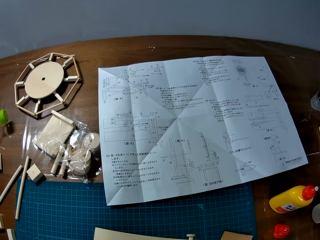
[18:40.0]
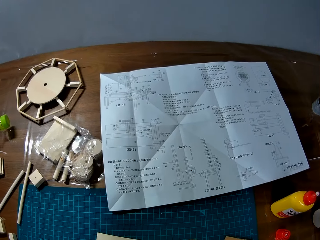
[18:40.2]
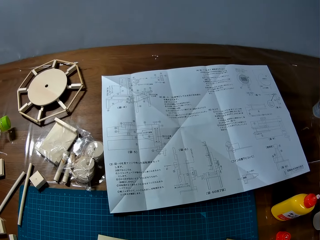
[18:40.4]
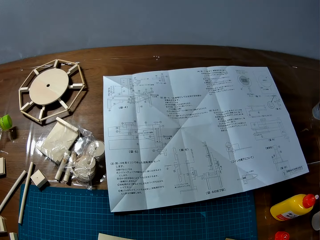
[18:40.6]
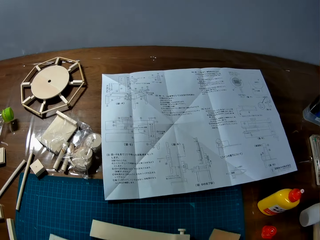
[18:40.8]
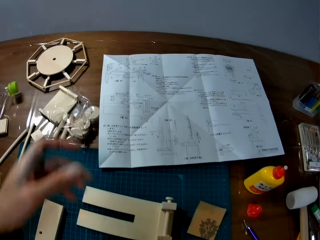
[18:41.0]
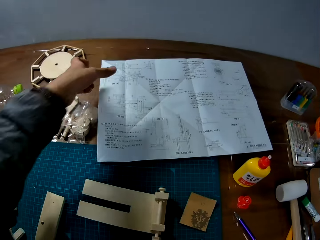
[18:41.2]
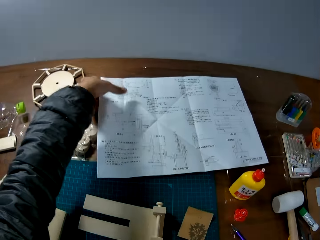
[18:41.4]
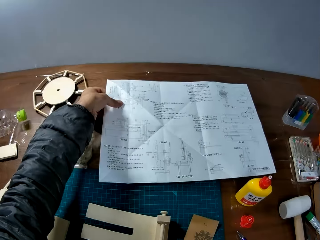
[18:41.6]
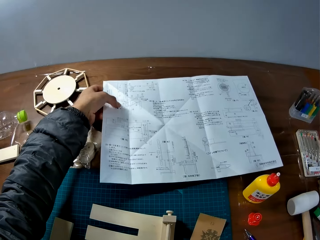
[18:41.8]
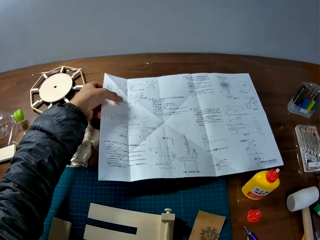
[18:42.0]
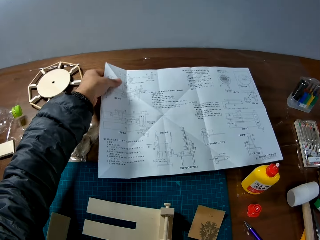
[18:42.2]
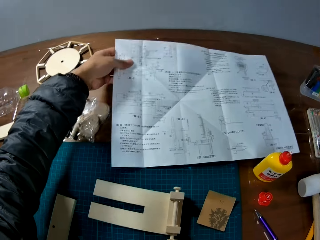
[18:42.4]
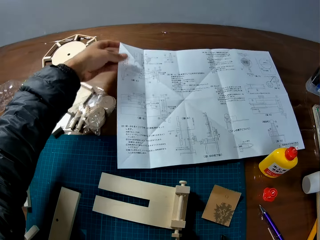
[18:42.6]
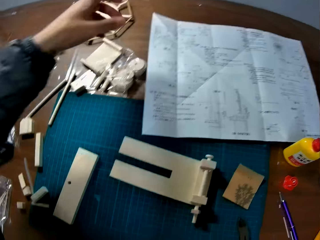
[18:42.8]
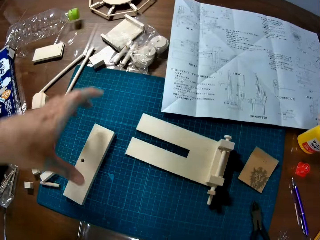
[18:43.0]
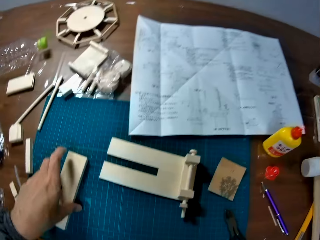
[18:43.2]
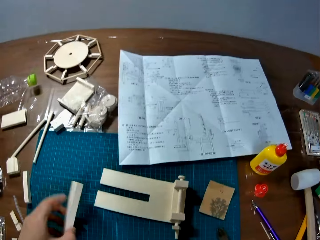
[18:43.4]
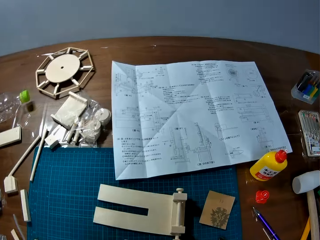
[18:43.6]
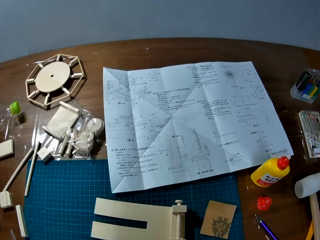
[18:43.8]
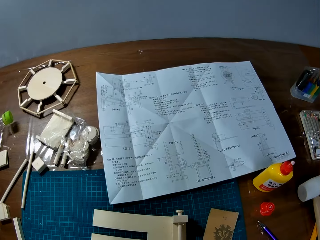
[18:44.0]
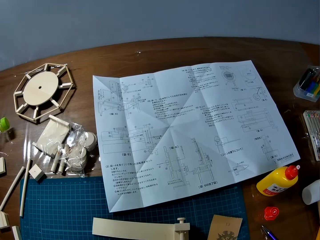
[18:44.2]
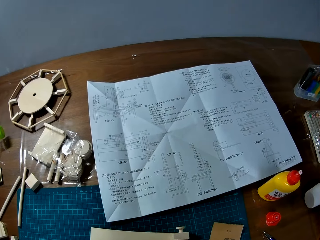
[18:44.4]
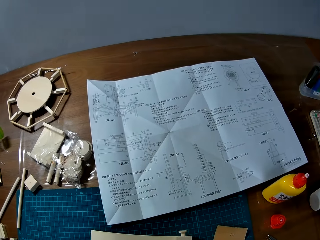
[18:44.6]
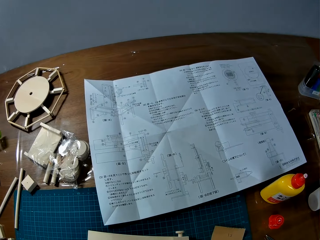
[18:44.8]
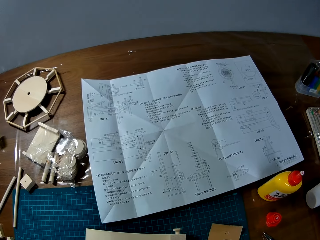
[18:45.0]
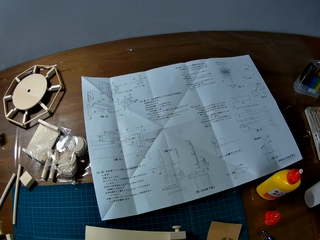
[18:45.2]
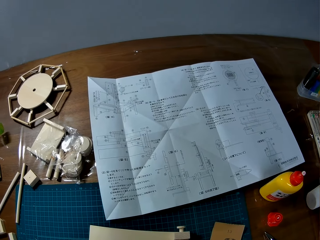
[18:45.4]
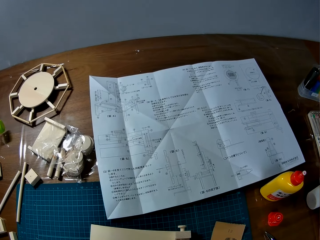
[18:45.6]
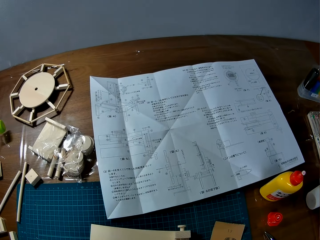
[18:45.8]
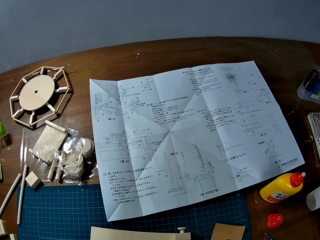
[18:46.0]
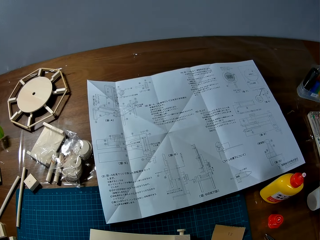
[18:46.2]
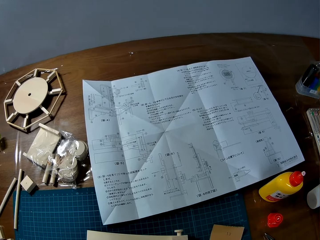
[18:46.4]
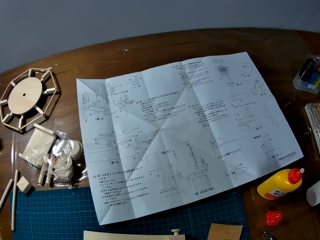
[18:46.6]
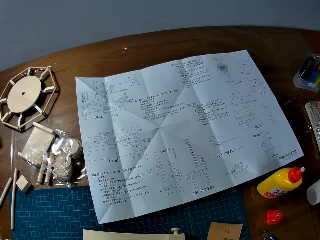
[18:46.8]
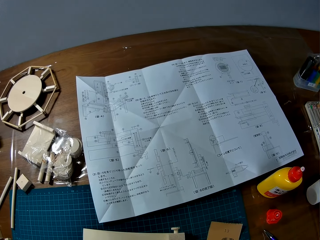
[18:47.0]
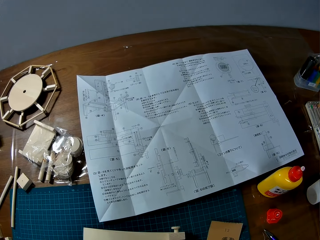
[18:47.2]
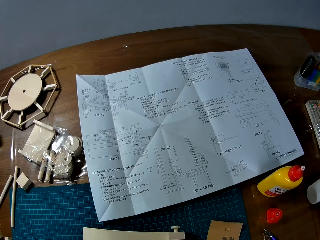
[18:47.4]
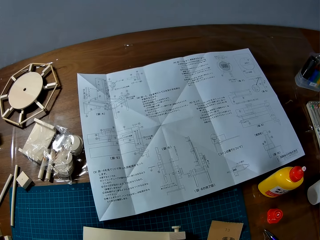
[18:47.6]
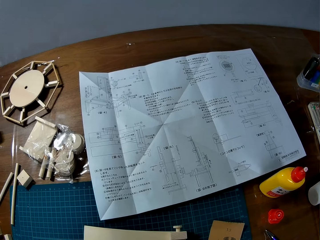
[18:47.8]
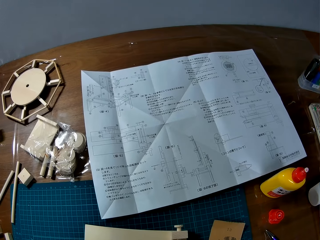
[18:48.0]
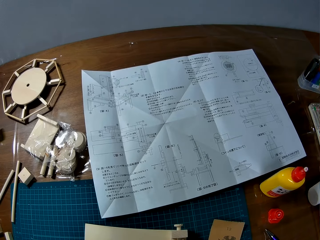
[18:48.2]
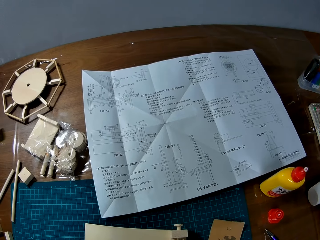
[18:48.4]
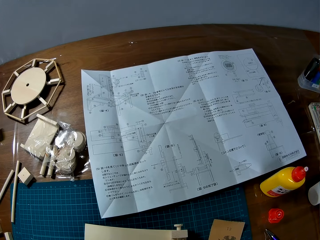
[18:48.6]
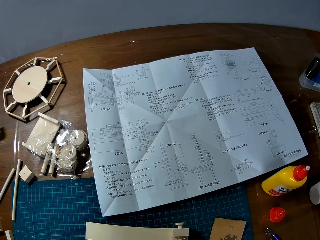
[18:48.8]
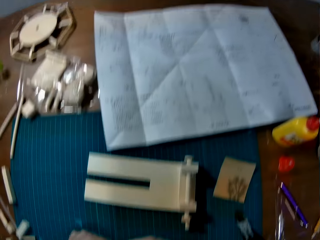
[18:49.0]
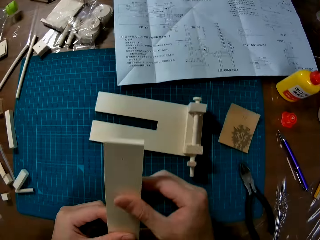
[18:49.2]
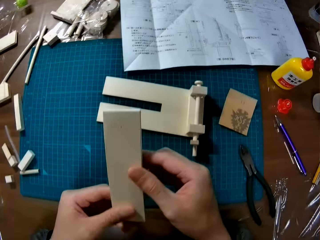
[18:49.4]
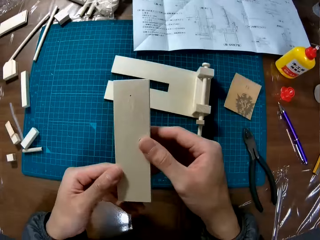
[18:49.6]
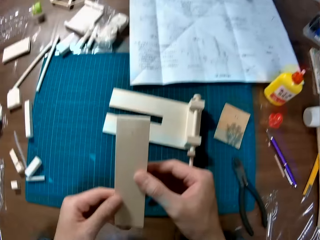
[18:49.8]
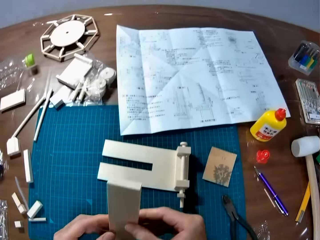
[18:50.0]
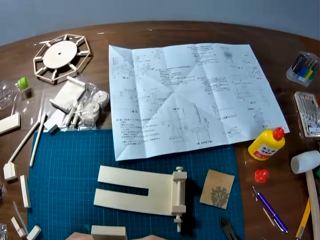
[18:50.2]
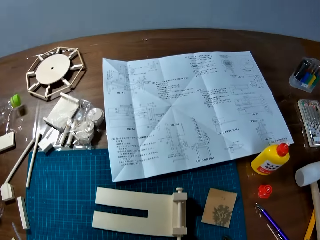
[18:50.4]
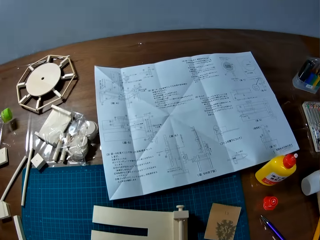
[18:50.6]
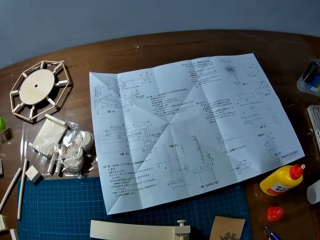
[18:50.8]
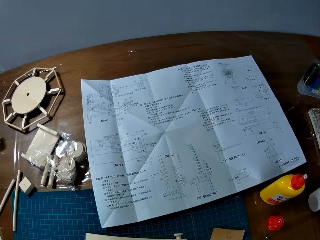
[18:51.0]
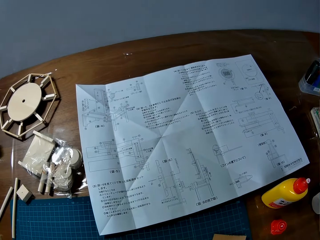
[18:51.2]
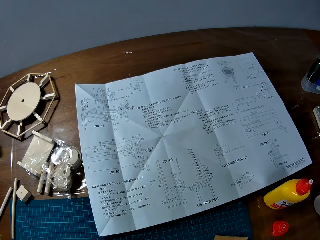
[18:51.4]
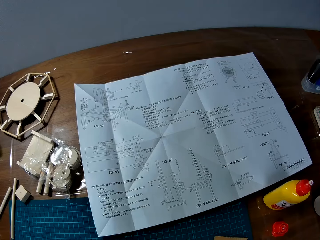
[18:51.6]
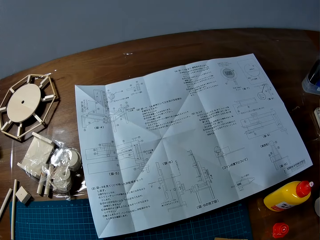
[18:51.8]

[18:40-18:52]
The camera wearer touches a sketch manual or paper. They pick up a piece of paperboard. They look at the paper.

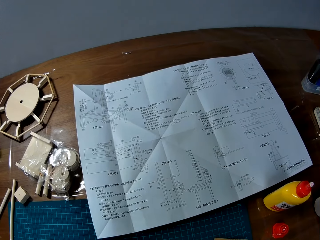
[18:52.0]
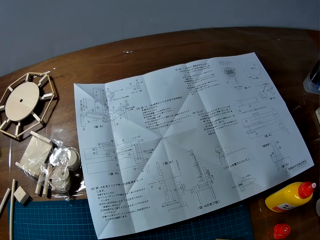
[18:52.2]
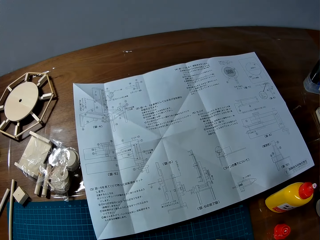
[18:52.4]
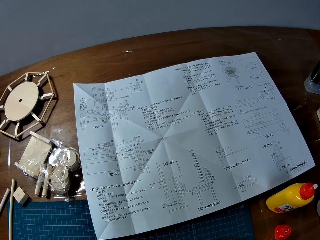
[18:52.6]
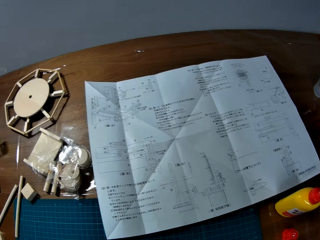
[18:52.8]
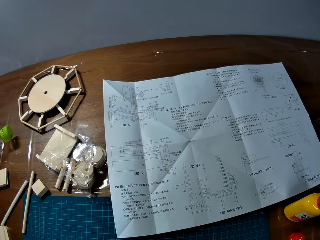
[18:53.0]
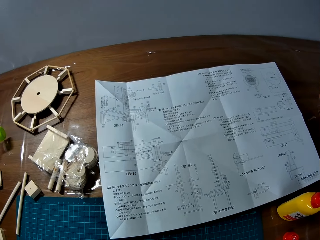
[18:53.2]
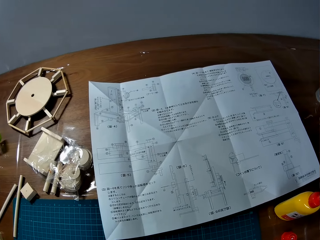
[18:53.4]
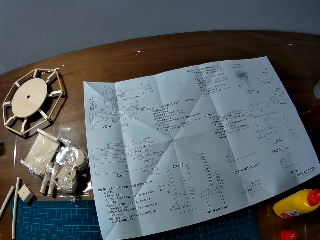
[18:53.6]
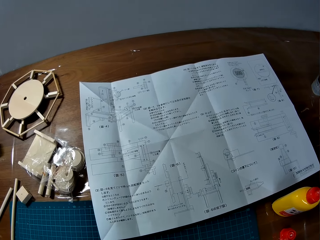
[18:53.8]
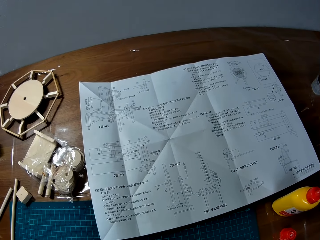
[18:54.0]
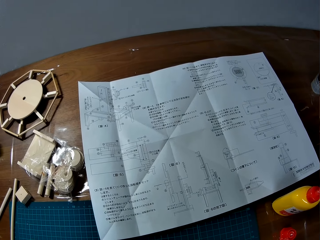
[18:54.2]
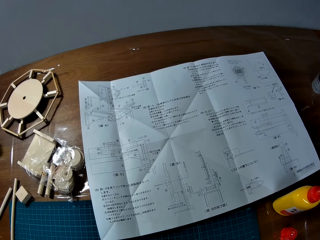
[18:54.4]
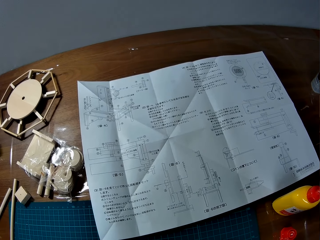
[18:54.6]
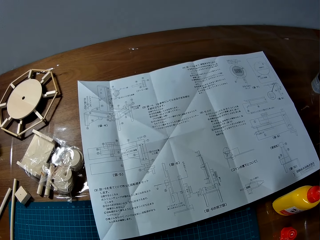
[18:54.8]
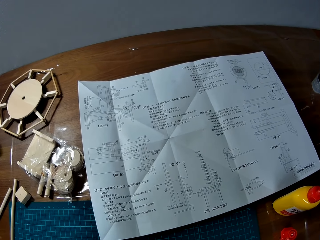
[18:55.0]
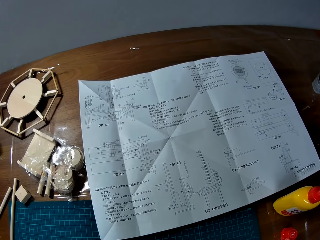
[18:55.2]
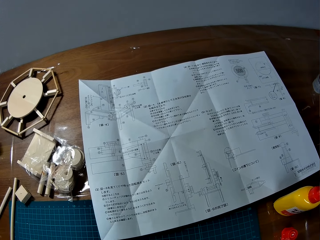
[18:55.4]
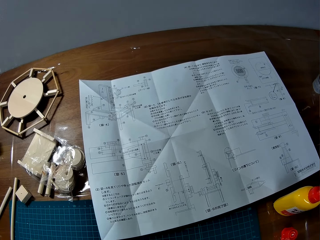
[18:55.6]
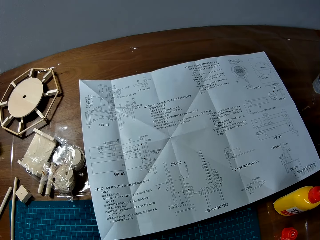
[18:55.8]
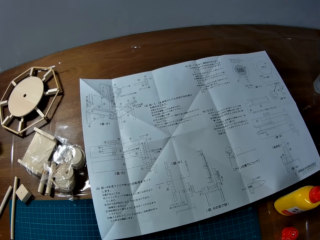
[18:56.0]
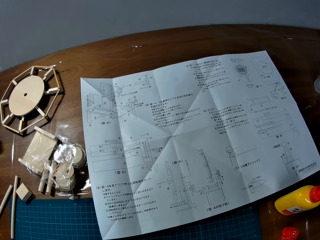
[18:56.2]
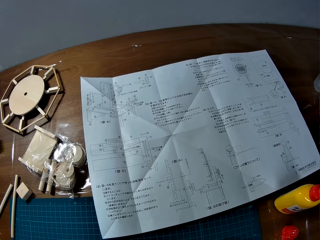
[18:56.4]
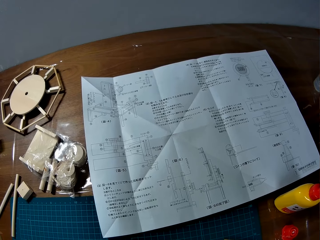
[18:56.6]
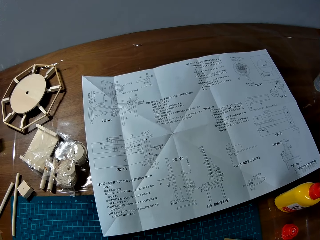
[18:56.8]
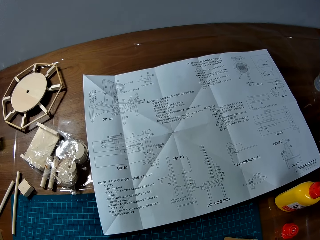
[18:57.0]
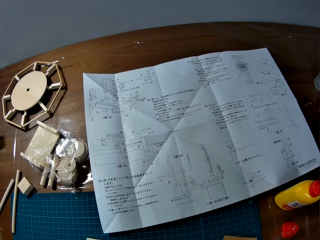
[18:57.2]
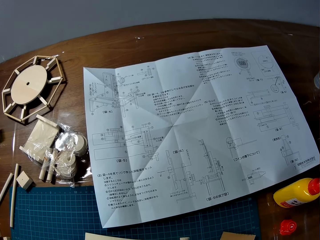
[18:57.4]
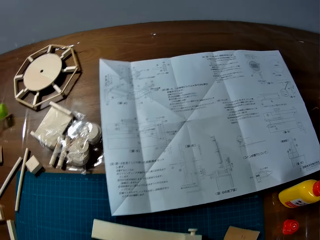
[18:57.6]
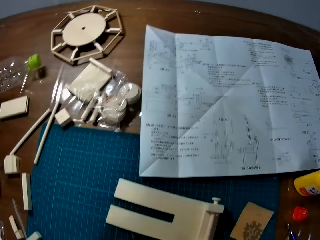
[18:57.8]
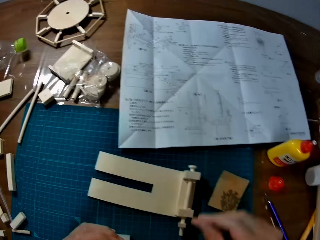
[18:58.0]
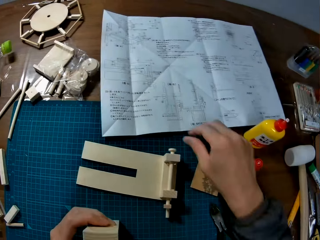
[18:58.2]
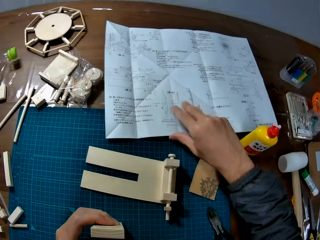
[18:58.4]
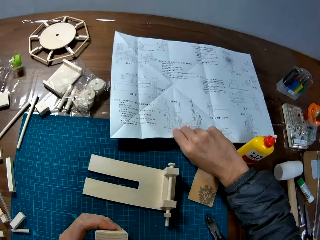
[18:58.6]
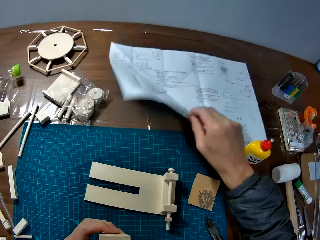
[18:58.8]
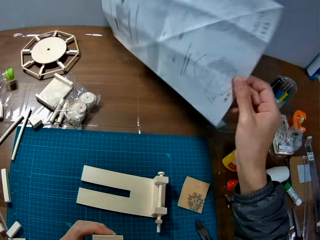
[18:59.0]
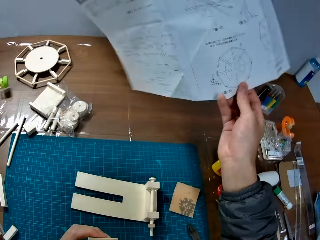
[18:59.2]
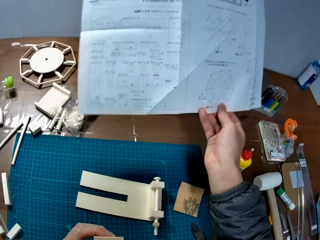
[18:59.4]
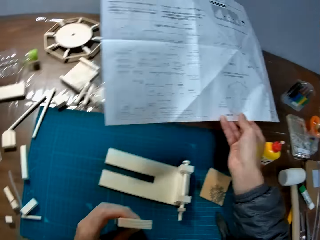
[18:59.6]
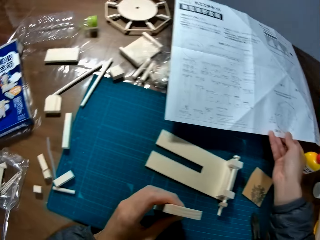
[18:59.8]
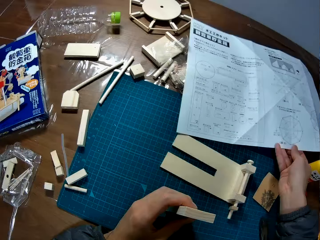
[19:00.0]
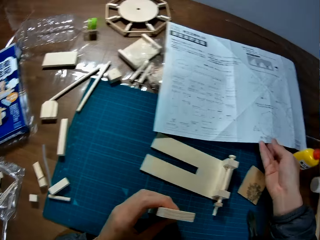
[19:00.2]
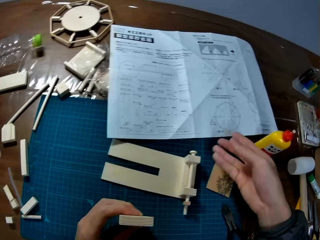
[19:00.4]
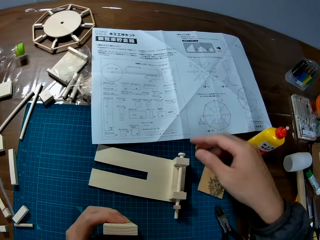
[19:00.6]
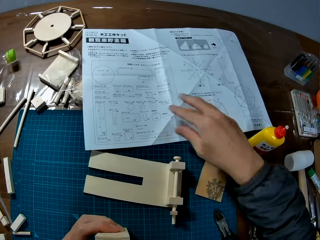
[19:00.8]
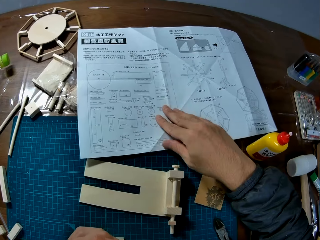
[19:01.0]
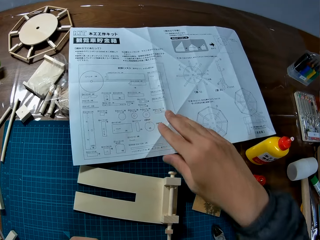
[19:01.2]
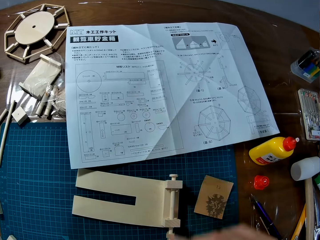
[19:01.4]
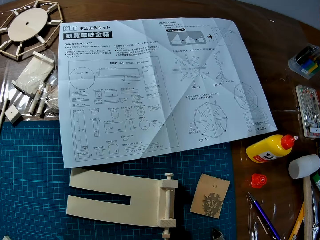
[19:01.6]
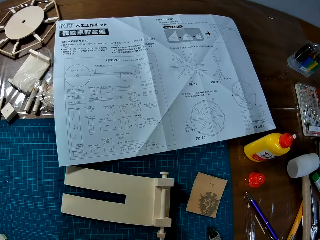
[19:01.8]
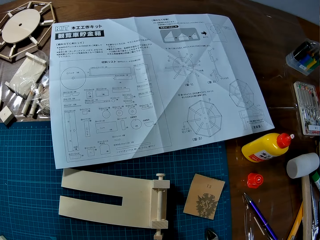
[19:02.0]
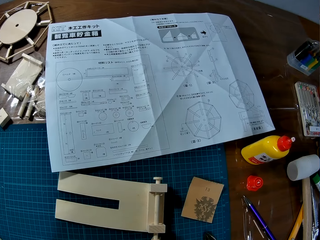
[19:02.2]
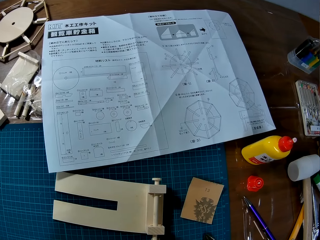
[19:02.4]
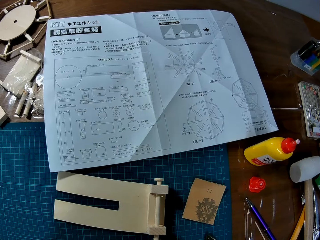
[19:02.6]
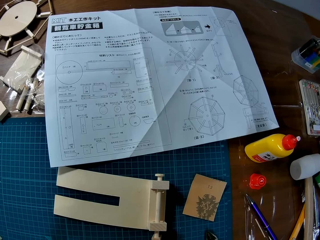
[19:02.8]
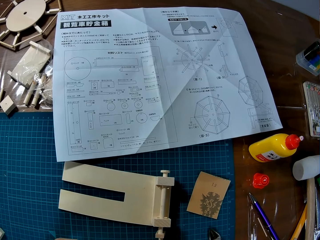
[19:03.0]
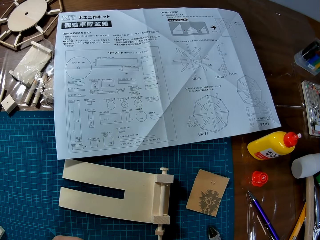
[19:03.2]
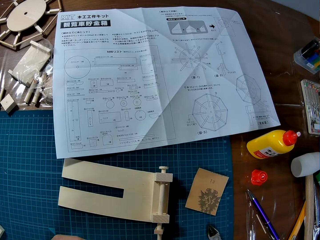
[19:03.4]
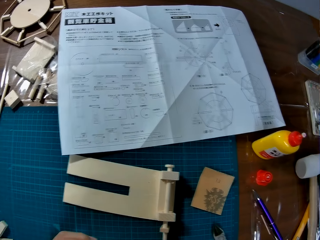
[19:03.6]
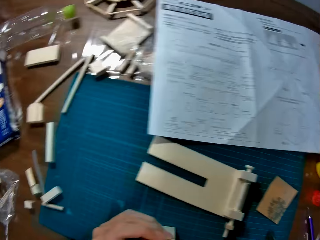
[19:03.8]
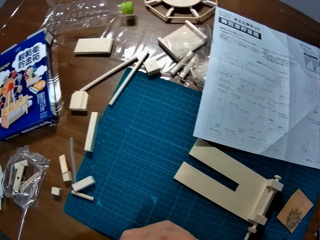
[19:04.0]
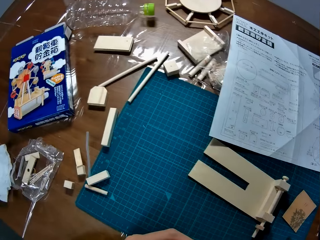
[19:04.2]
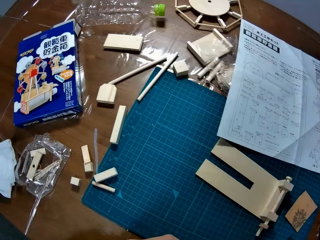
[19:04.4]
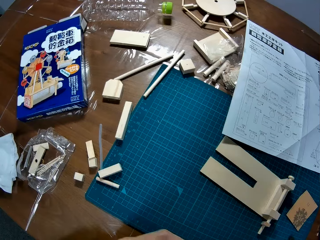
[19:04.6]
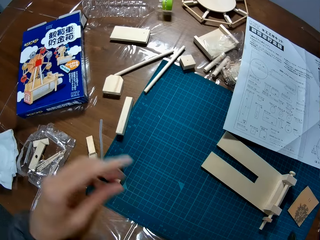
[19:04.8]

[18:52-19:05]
The camera wearer picks up the sketch manual or paper. They turn the paper over. They put the sketch manual on a table. They look at the paper. They touch the sketch manual and remove the hand from the sketch manual.
